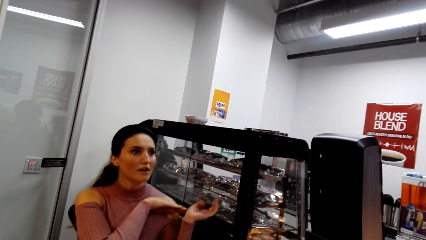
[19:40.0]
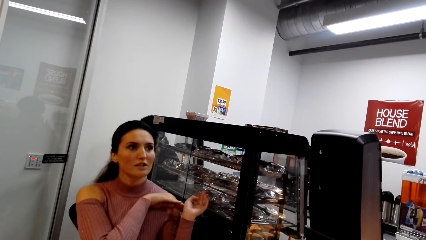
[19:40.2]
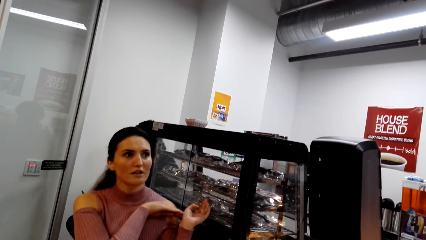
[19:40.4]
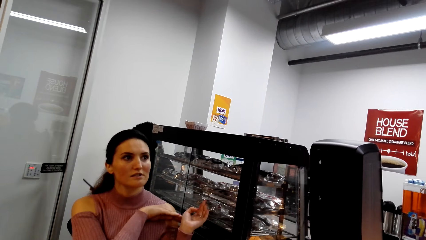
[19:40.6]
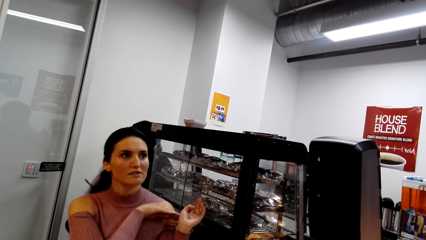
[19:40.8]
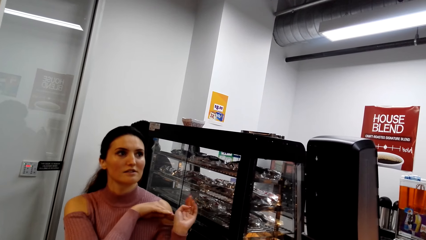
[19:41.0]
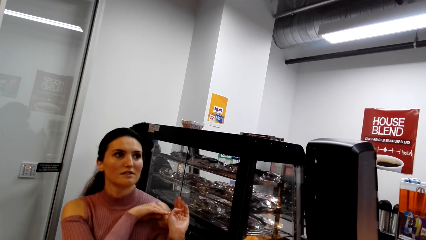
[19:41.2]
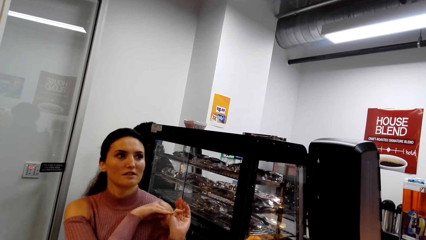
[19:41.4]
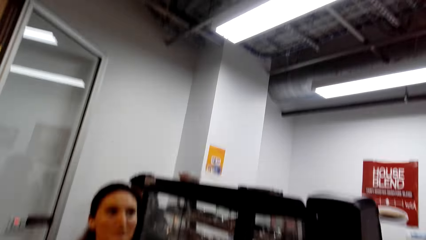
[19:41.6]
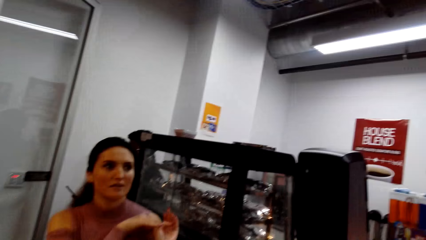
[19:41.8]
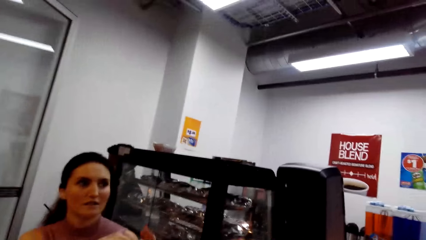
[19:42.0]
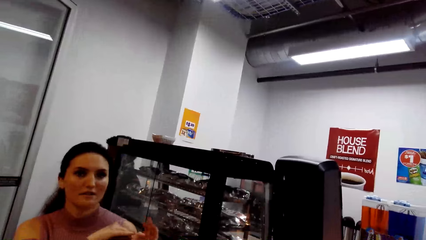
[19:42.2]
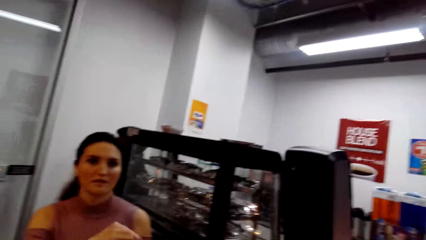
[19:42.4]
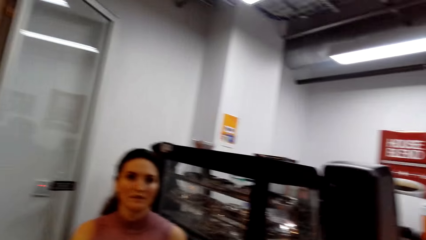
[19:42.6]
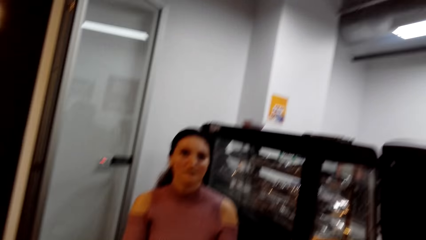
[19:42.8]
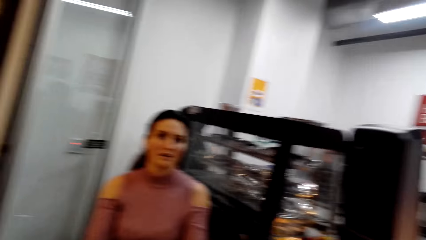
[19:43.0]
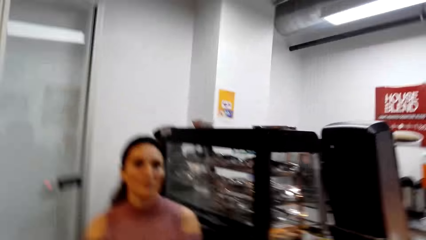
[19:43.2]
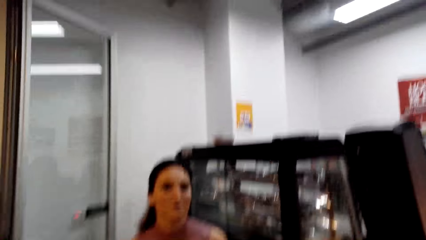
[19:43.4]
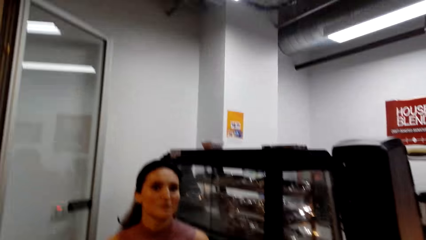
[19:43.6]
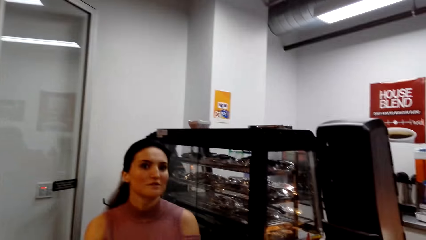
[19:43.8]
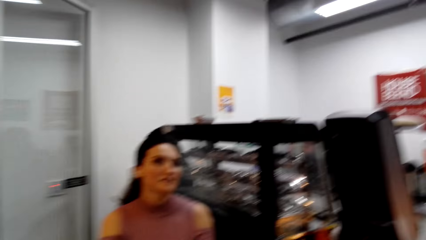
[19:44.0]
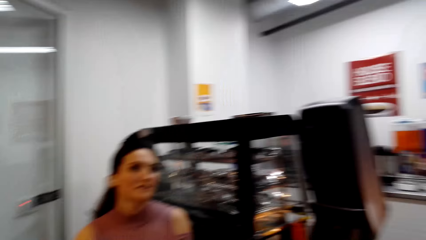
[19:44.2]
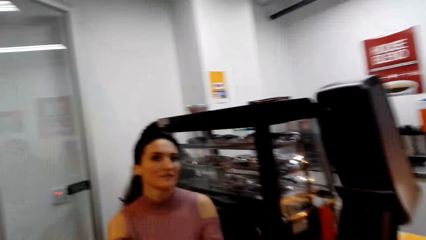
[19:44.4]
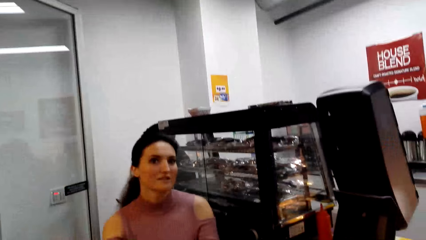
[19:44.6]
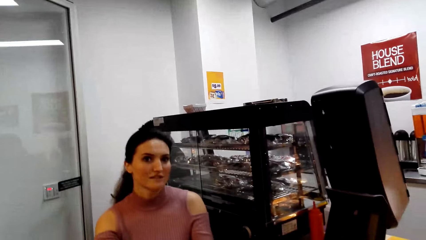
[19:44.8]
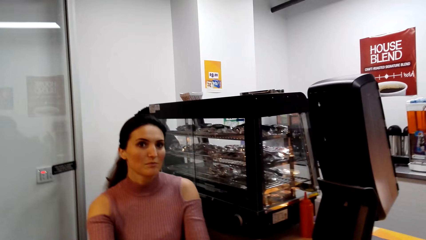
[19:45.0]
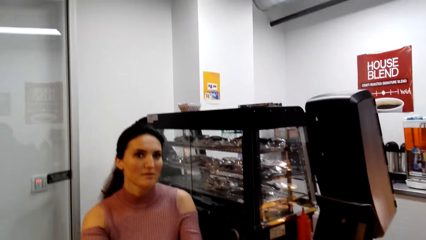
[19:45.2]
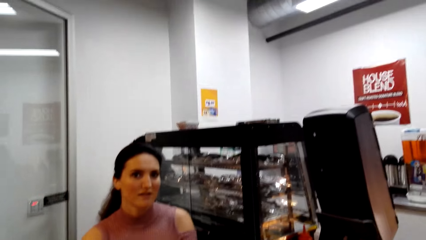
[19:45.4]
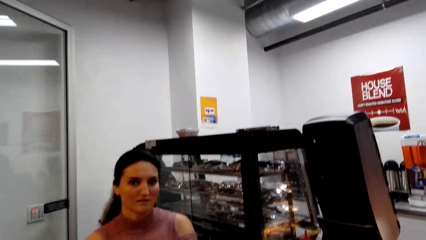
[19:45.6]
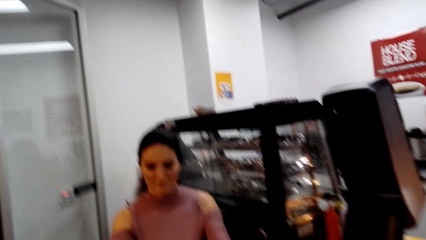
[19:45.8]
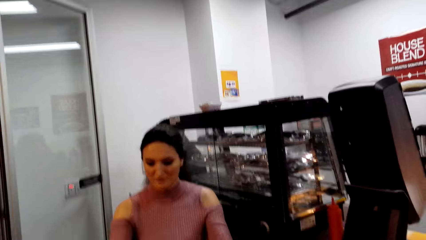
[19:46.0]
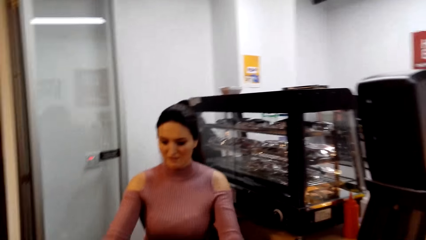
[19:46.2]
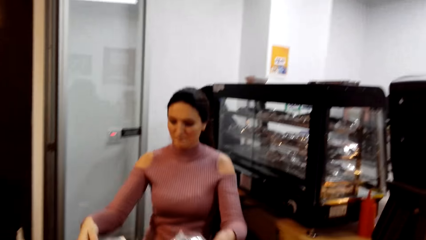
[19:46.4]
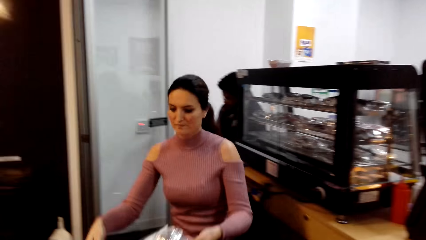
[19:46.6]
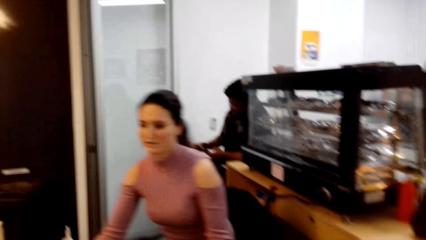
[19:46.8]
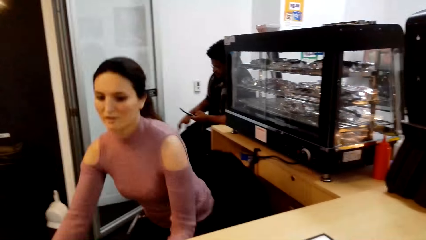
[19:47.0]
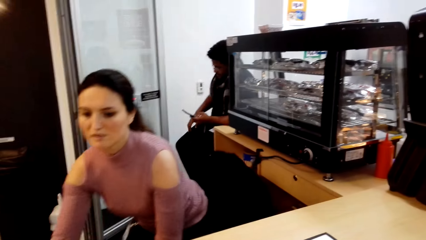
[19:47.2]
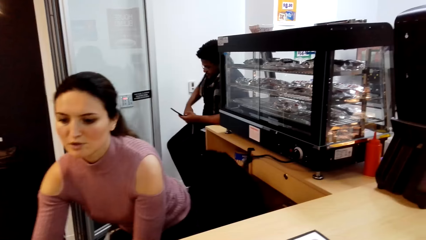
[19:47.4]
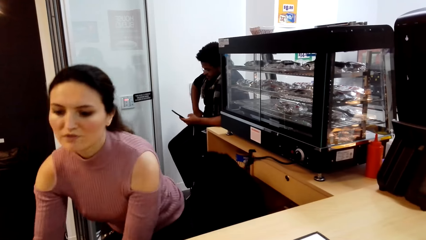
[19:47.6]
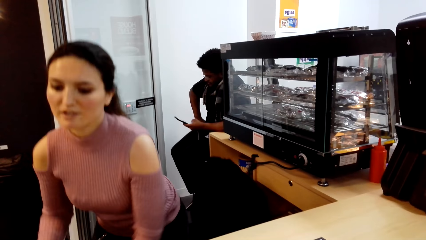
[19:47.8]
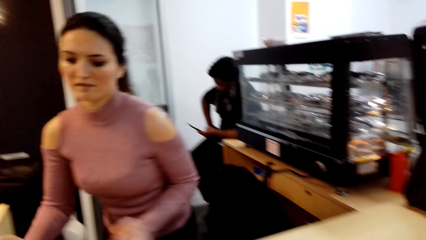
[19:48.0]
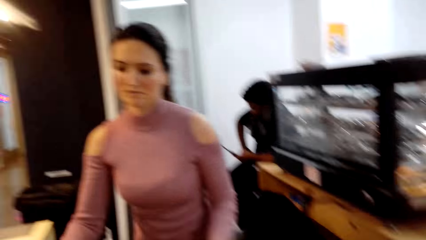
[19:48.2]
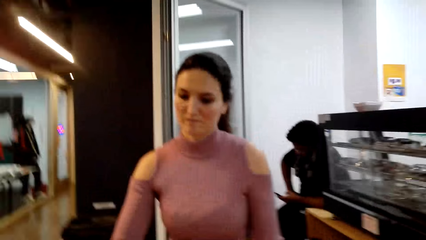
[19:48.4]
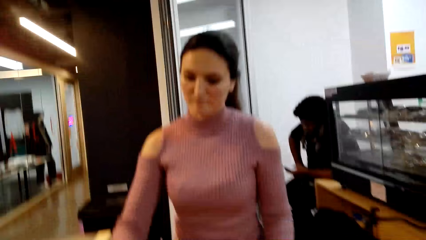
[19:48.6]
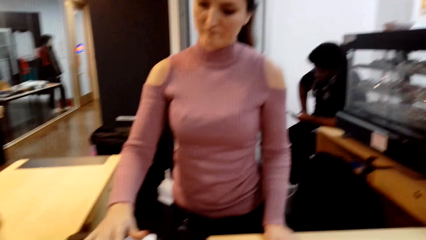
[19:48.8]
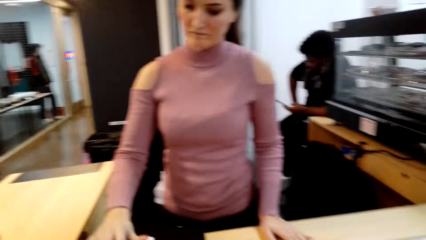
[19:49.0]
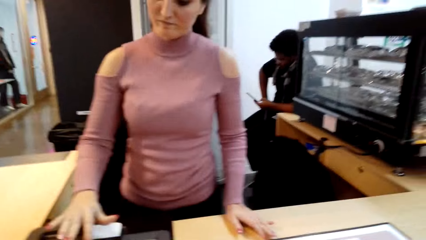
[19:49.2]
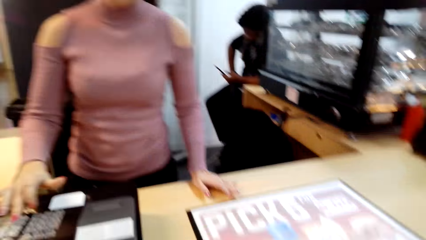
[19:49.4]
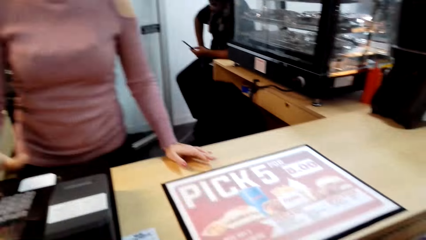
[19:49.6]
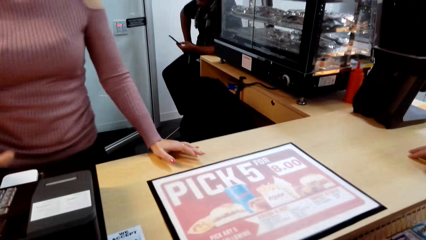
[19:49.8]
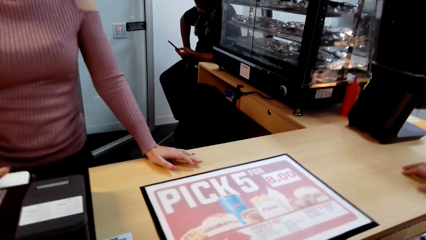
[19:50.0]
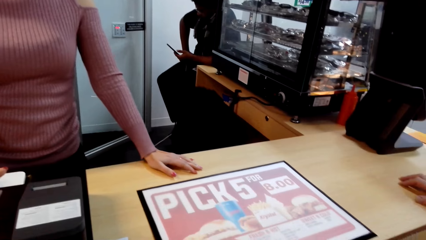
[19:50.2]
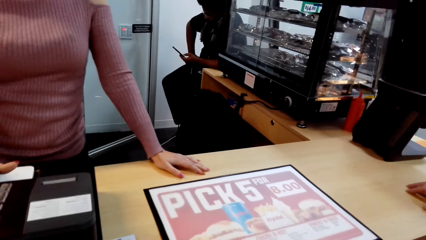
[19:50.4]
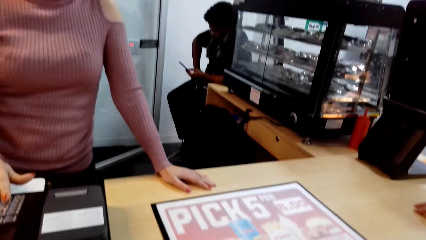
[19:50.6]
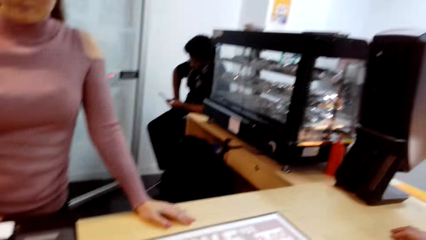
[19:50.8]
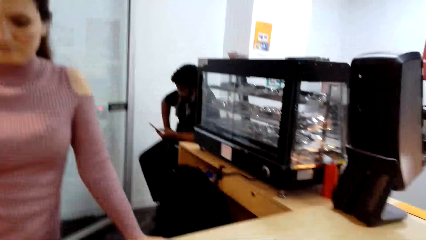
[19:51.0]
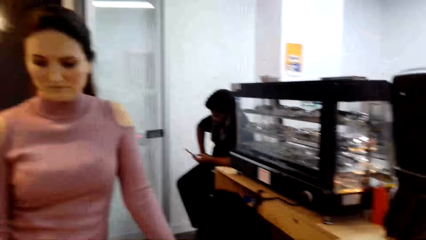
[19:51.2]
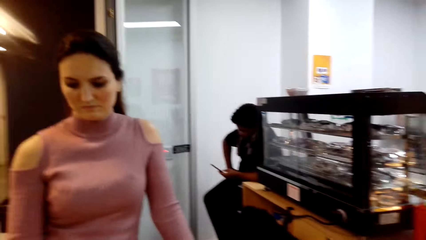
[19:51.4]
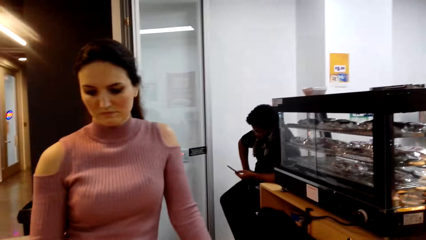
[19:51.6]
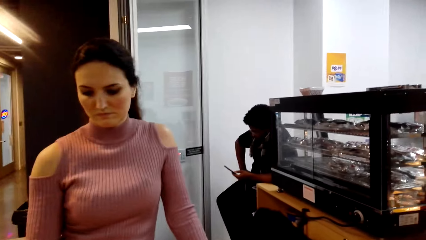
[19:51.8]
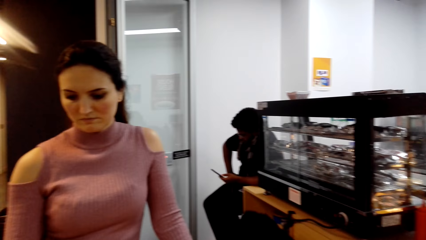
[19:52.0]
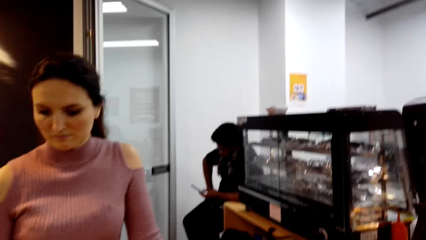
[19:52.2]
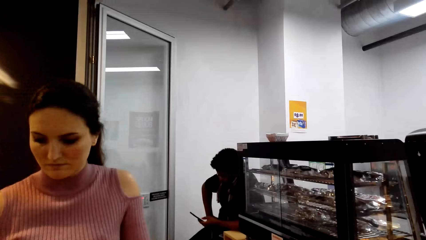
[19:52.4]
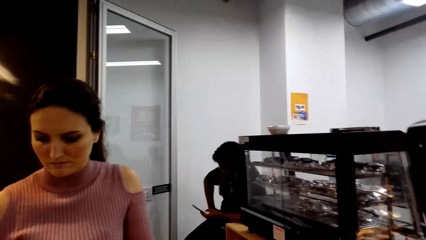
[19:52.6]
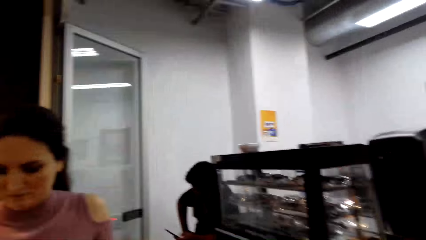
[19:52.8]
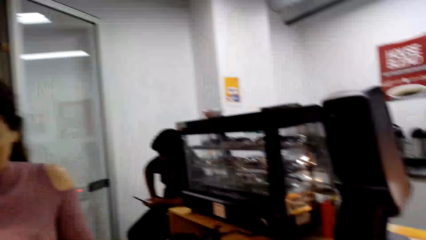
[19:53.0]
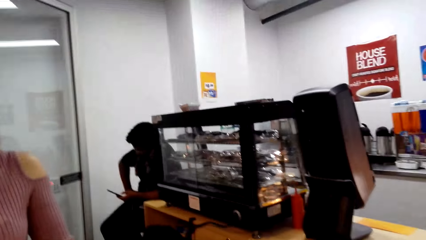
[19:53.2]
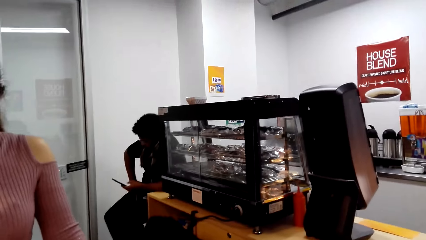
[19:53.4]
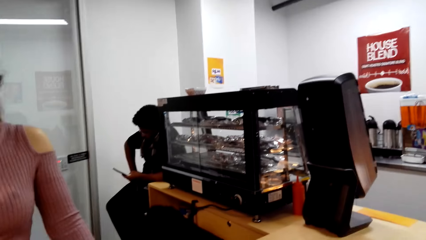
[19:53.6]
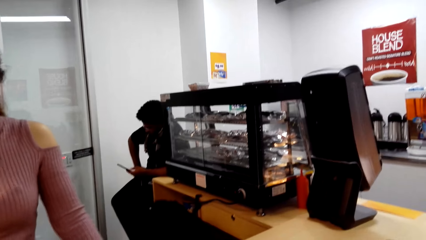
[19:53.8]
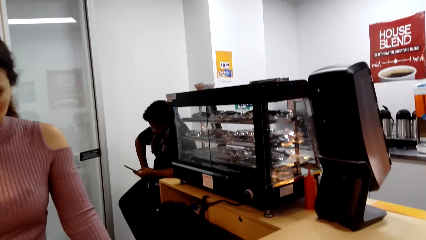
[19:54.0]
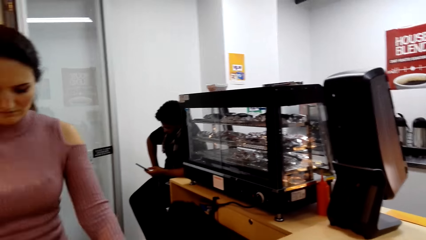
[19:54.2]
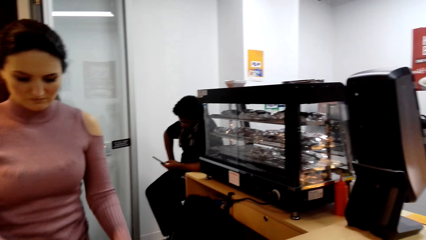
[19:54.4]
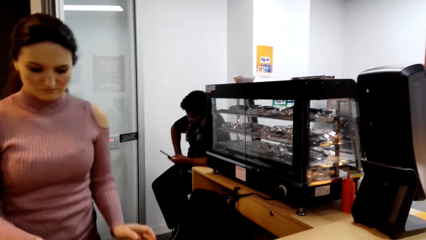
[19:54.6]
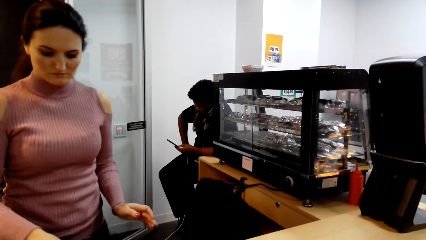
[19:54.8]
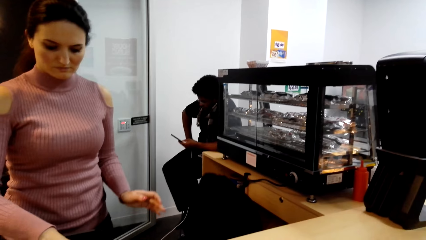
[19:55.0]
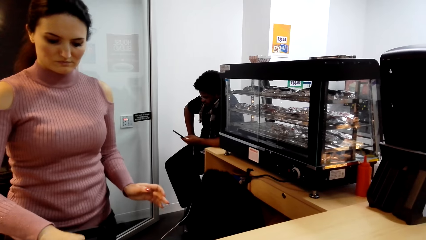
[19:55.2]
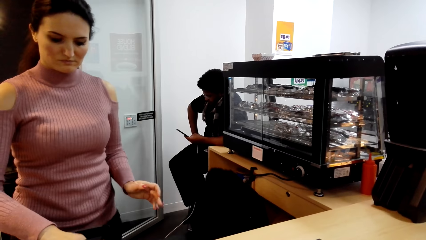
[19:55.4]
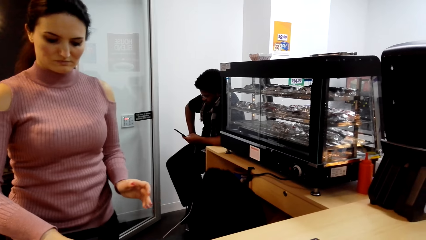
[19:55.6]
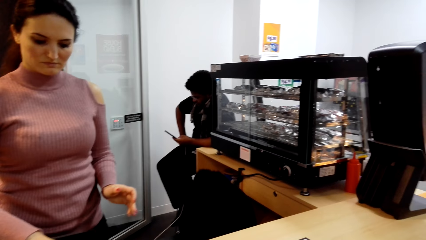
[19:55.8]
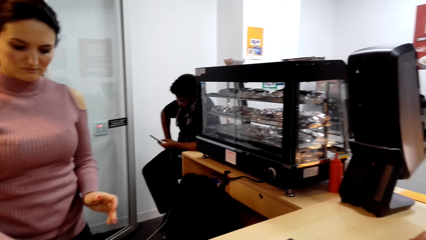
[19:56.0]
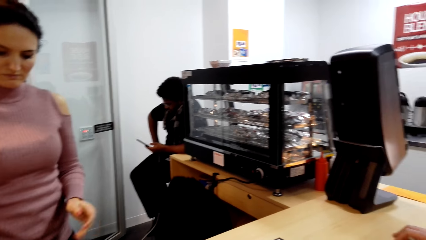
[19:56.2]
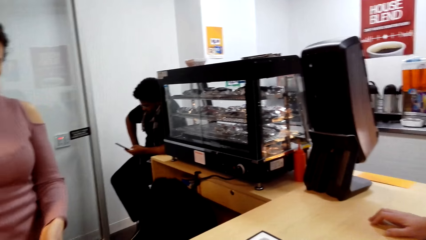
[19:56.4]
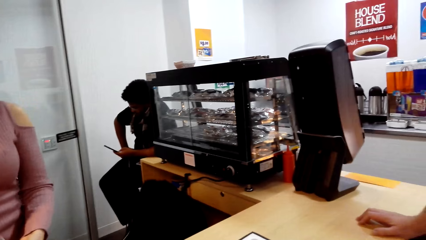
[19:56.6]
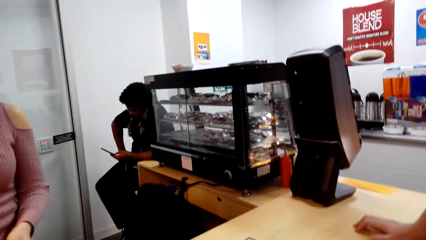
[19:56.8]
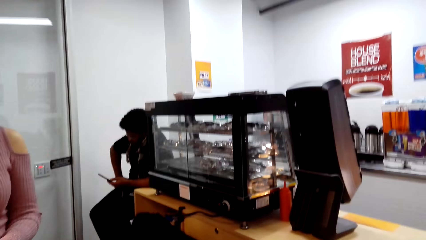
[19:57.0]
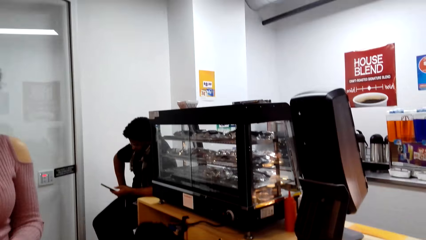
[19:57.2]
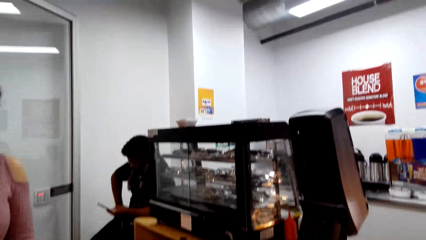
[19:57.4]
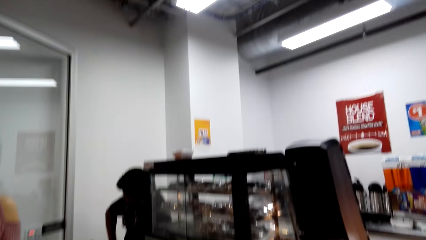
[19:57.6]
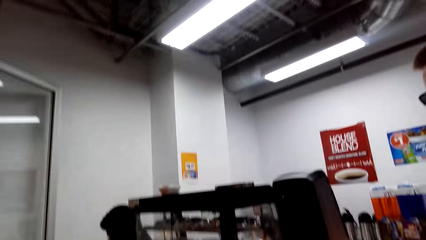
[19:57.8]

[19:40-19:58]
A person talks to someone. The person types on the keyboard. The camera wearer presses the calculator.
